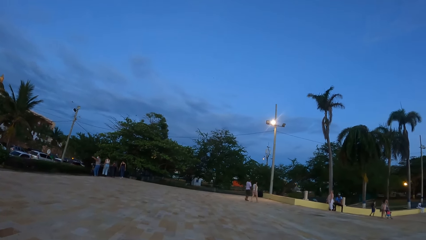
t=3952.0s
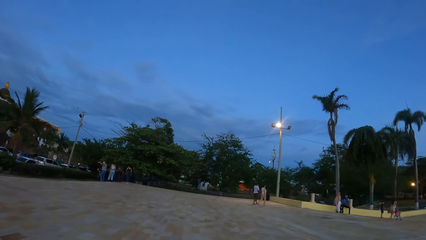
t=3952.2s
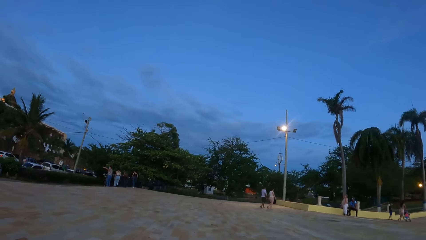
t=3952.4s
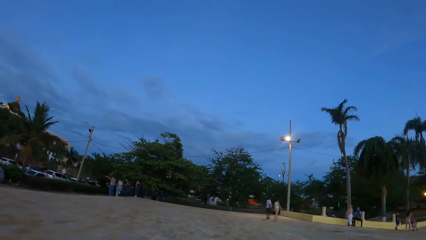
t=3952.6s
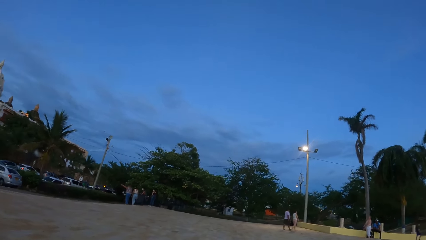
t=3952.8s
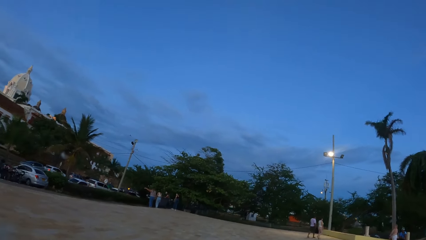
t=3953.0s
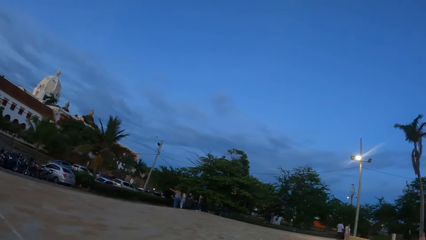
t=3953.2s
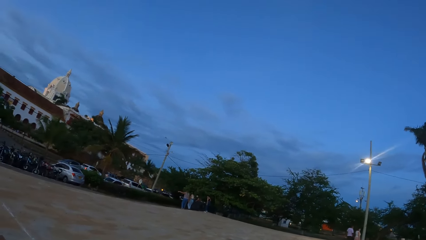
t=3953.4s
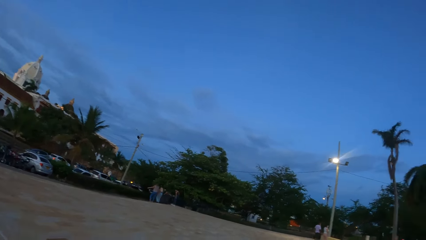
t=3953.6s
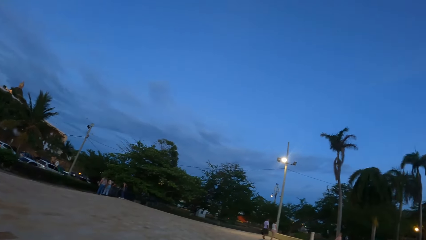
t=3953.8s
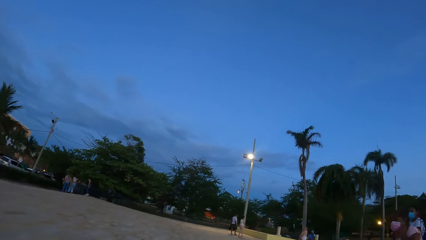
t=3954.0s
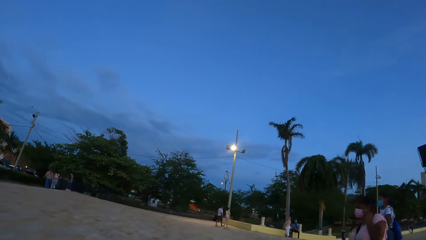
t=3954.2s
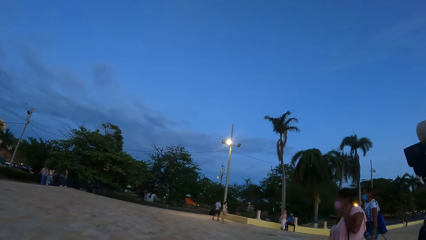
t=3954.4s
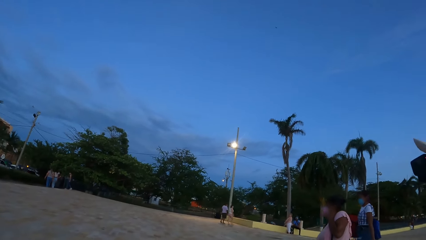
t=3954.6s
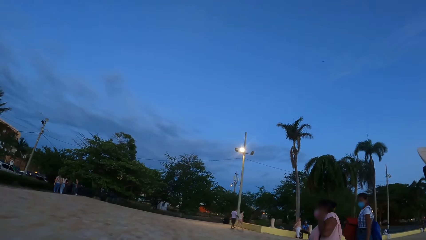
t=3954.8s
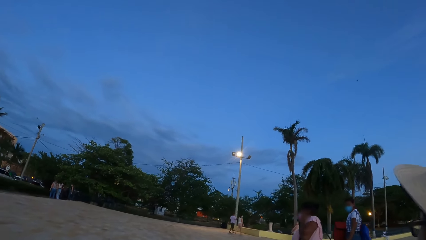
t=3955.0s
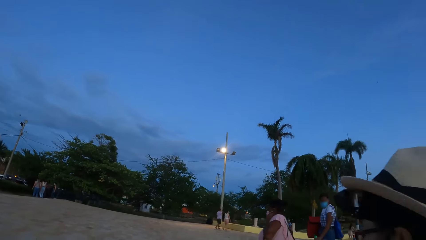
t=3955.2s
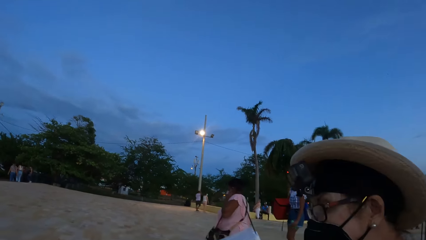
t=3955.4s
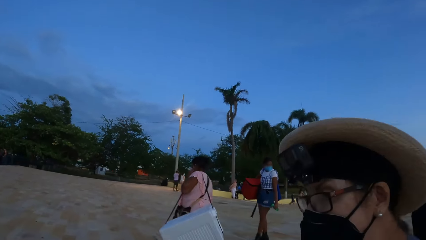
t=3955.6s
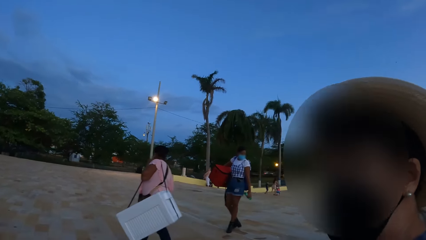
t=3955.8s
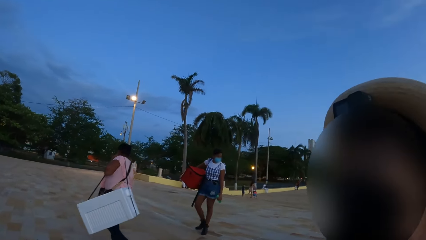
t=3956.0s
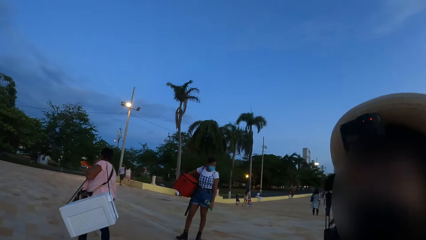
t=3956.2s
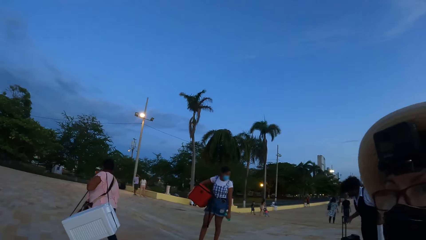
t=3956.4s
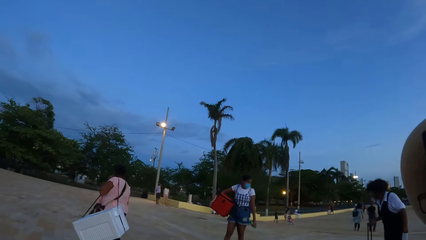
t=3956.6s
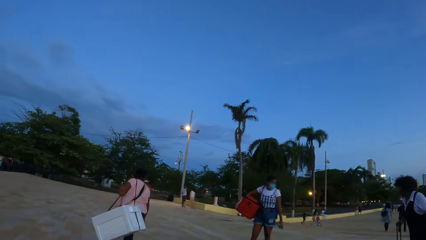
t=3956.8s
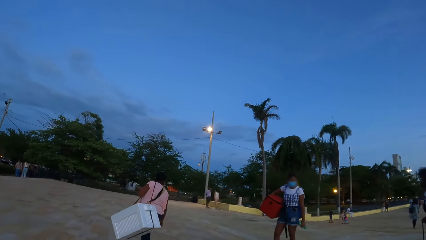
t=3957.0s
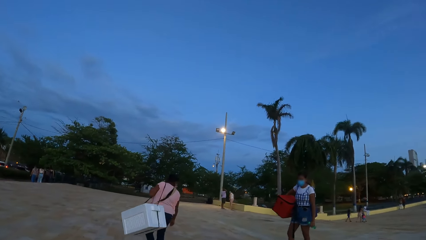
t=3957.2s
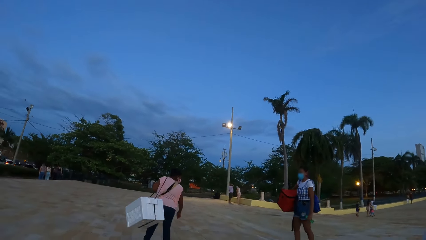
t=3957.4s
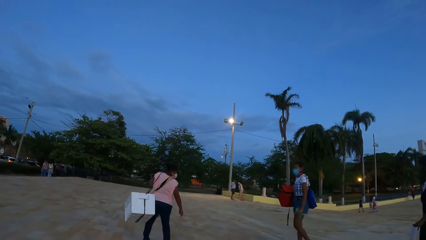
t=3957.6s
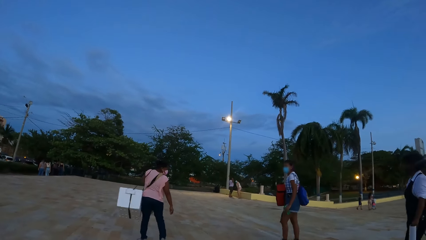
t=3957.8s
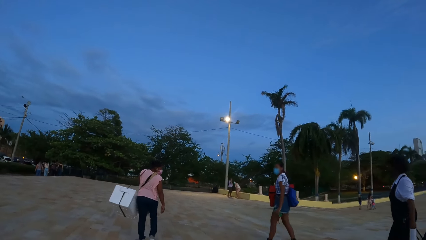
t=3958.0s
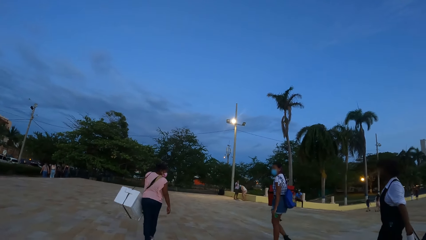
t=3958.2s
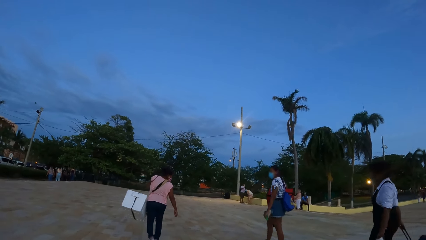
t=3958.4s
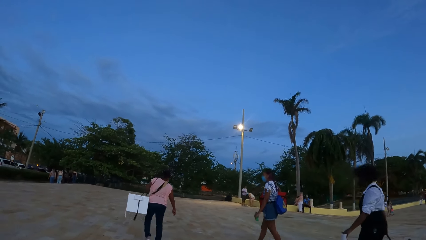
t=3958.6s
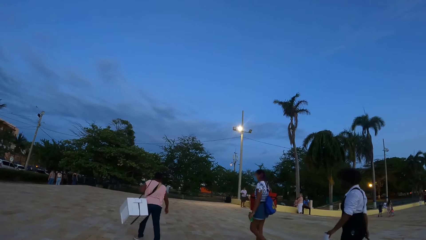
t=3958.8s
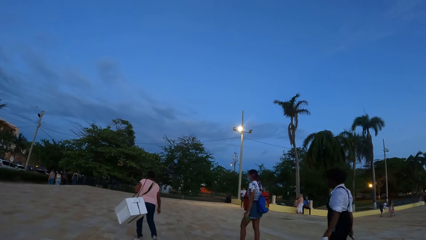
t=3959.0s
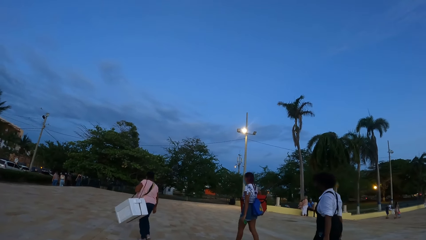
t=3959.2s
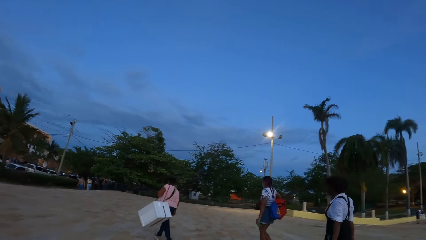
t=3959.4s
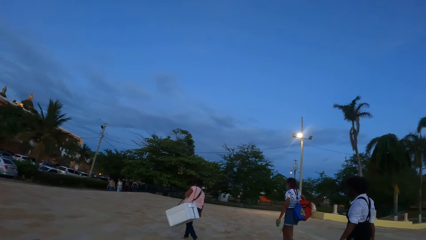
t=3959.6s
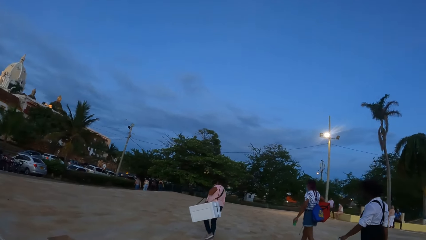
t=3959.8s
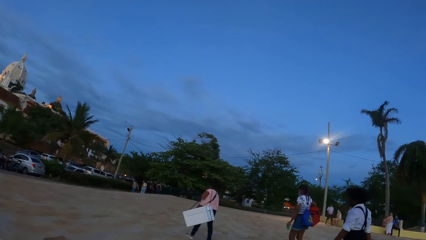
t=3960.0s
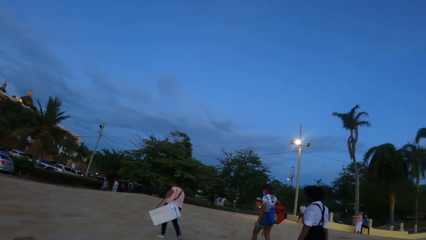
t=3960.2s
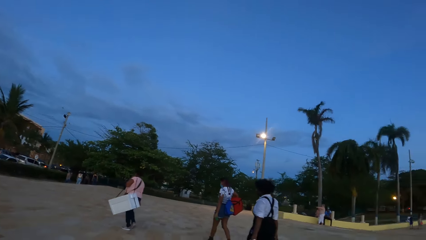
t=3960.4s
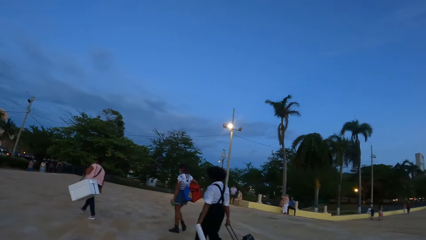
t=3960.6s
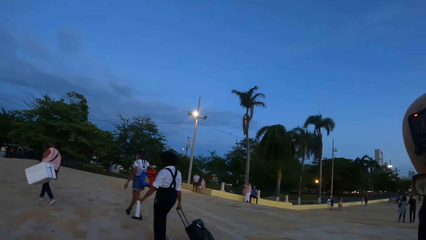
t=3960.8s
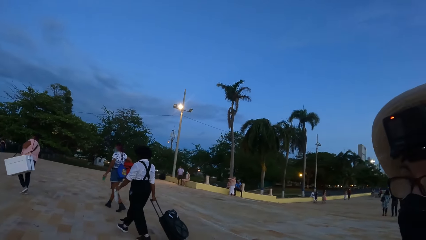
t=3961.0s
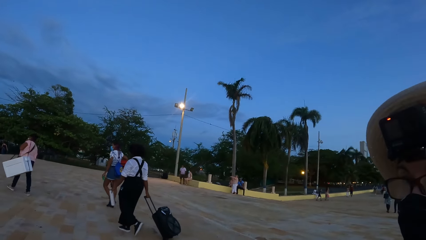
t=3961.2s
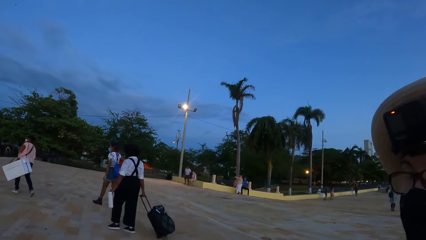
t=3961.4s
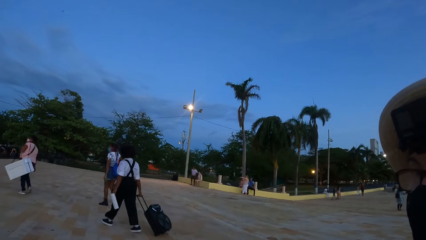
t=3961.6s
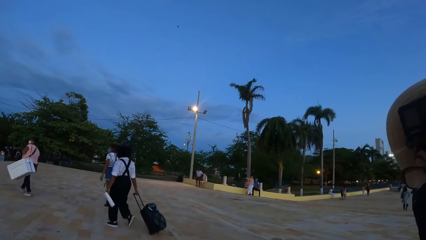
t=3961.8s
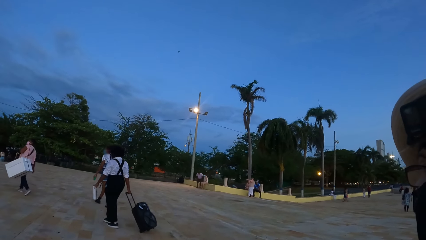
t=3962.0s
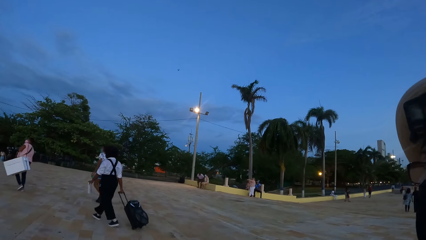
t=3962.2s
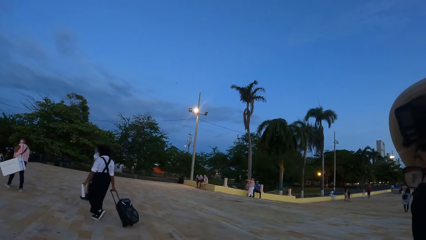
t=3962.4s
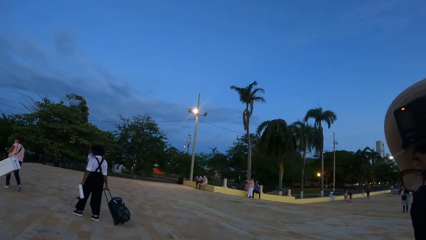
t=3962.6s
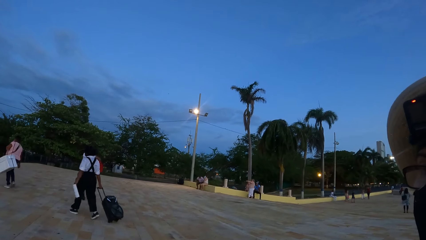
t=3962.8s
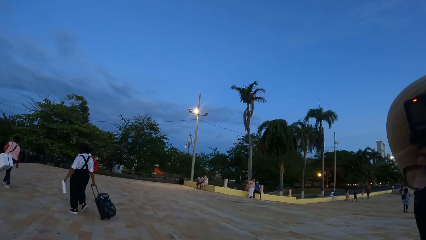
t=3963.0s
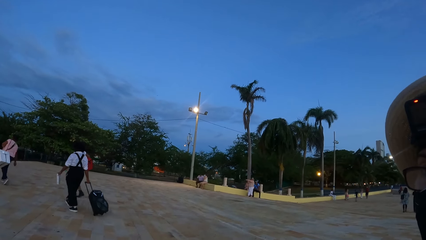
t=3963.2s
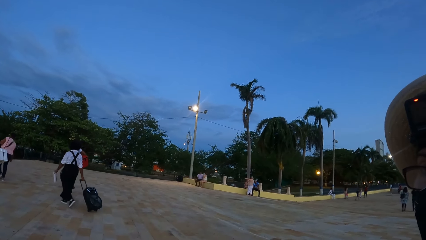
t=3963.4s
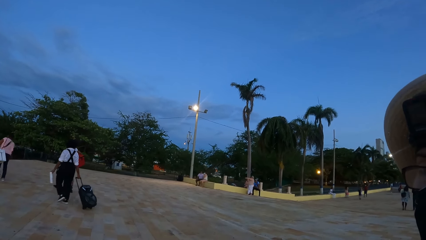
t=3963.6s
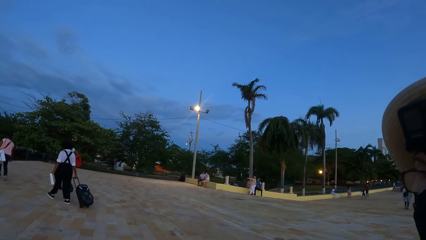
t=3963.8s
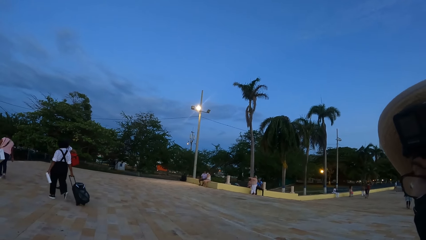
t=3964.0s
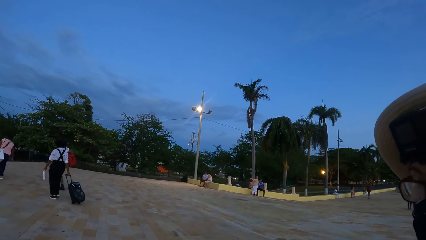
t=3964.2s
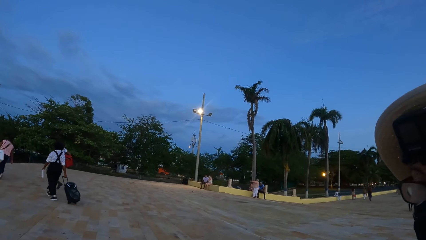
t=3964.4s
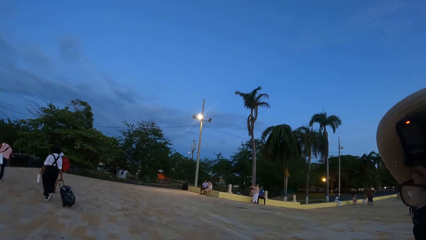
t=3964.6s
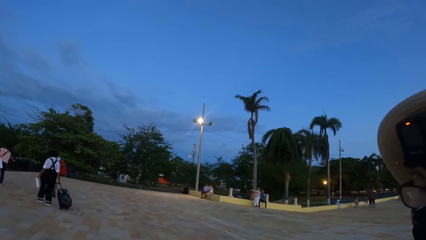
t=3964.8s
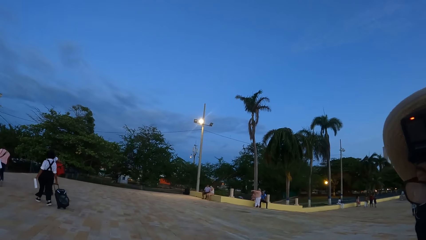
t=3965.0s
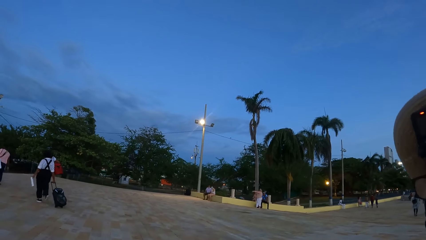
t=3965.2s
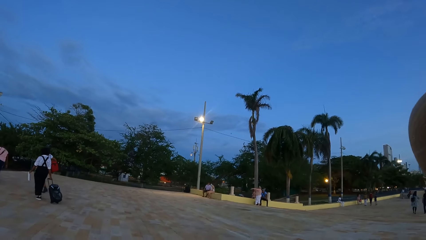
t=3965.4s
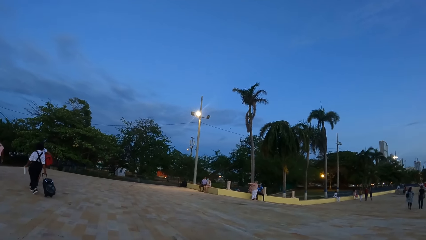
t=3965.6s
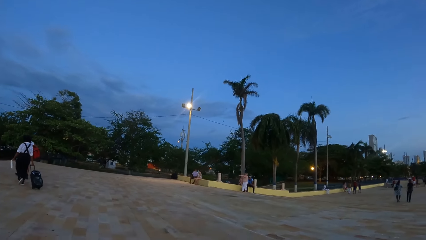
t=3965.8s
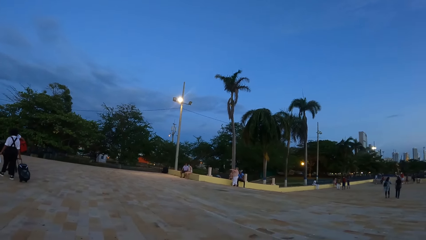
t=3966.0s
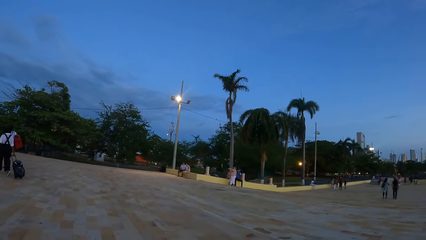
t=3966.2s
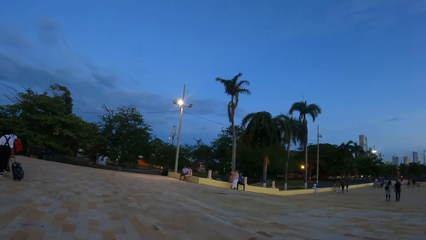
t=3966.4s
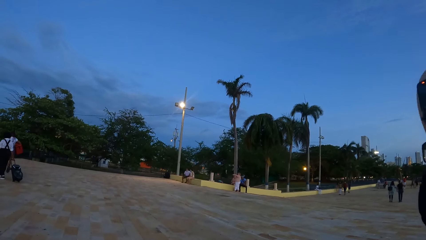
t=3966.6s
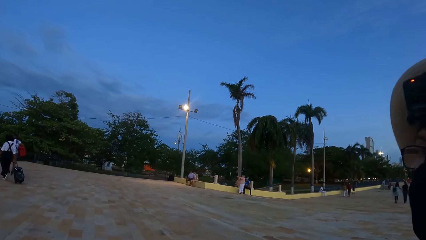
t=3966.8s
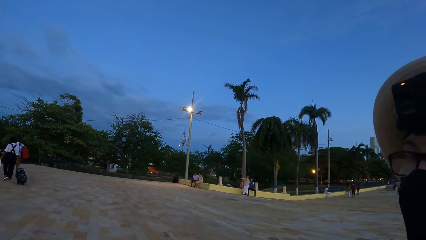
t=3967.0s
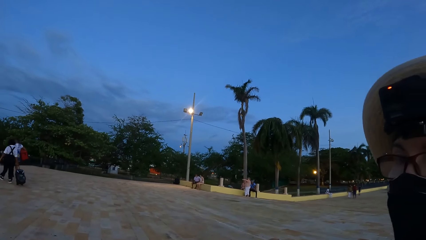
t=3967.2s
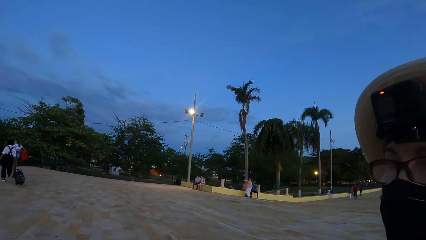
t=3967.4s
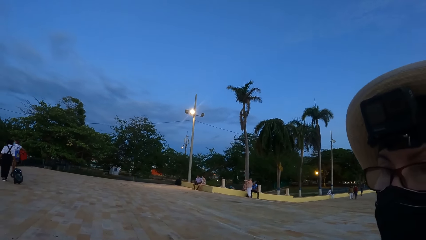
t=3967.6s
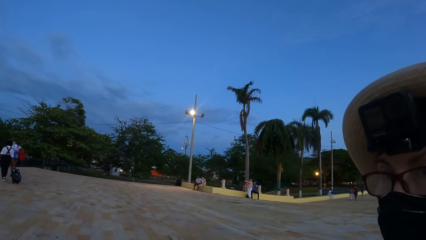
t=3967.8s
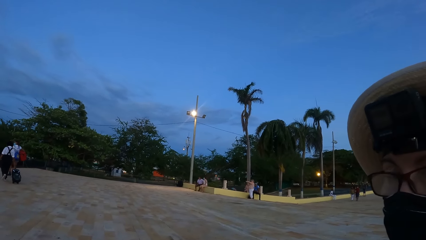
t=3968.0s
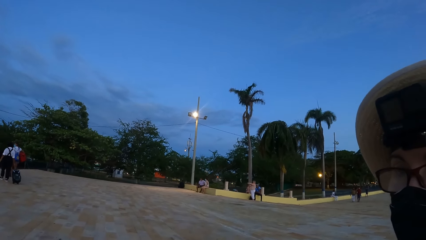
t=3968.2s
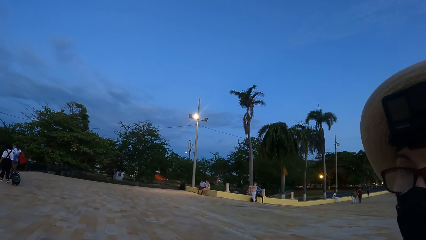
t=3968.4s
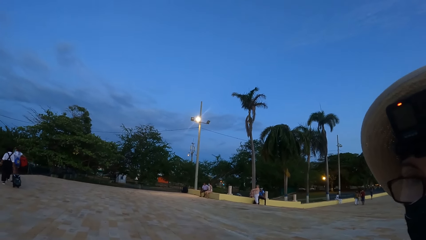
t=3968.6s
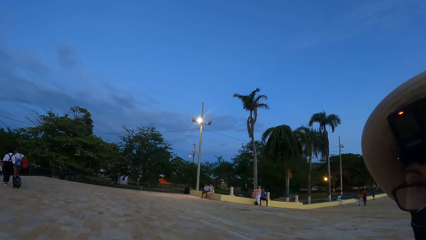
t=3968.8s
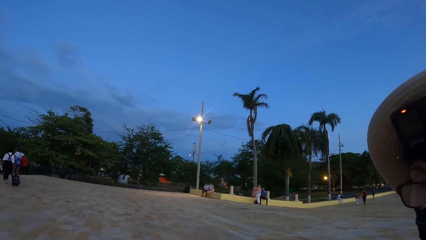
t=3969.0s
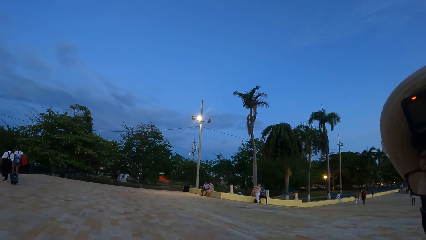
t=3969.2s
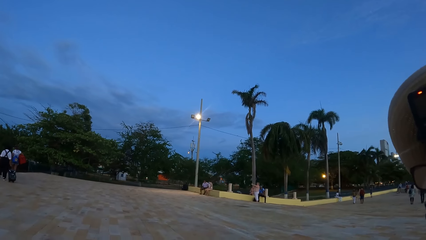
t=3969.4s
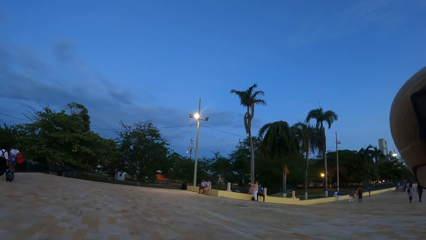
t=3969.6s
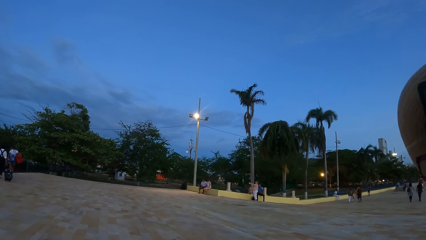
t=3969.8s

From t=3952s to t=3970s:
The camera wearer looks at a lady and interacts with the lady. They look around. They look at the lady and interact with the lady. They look around and look at the lady.
